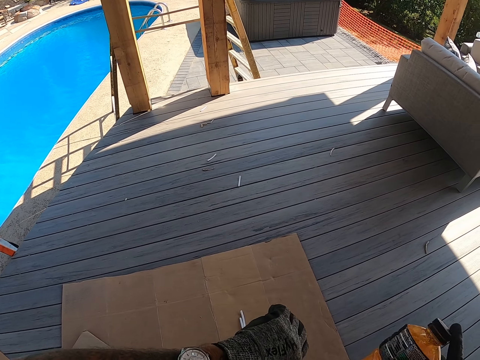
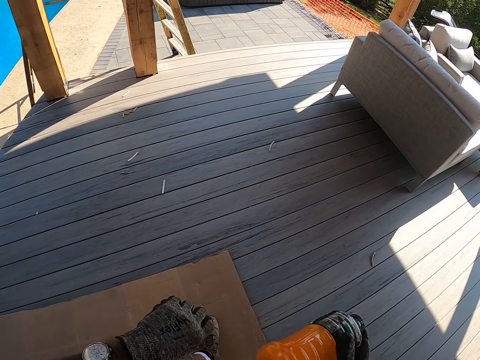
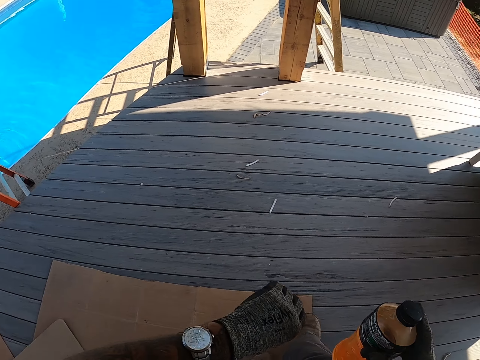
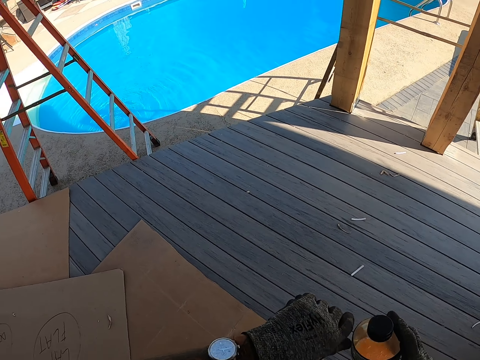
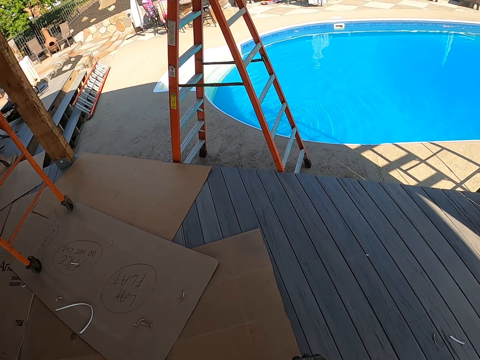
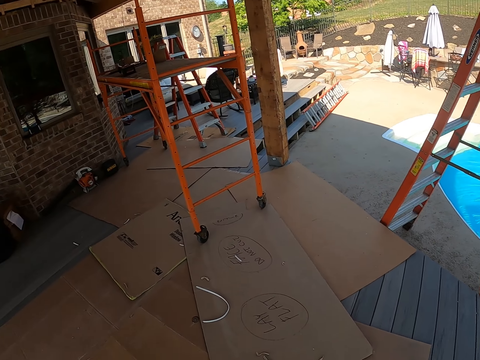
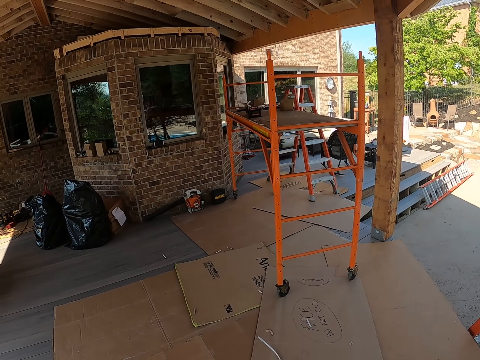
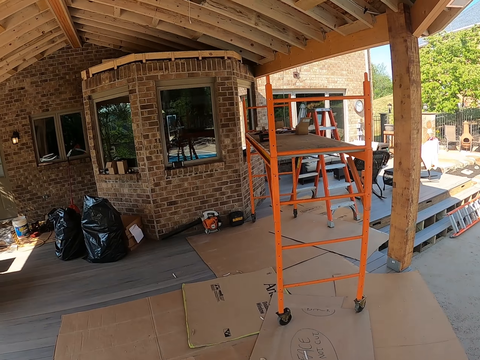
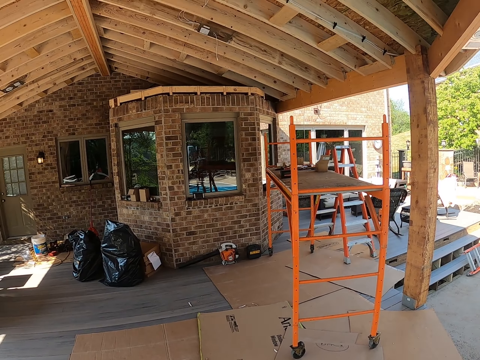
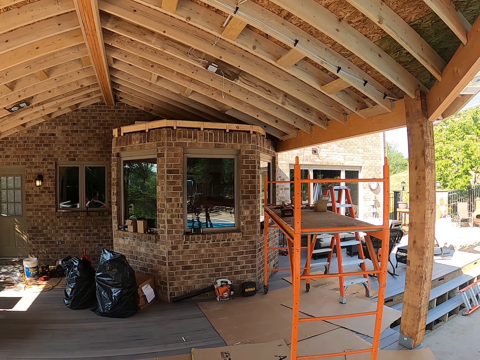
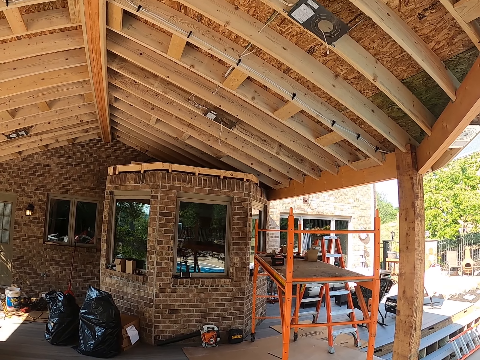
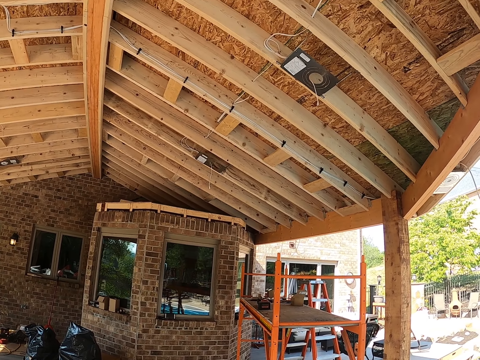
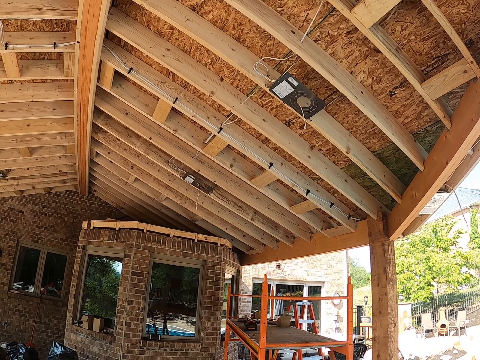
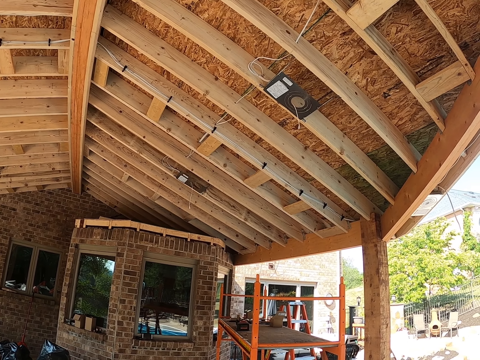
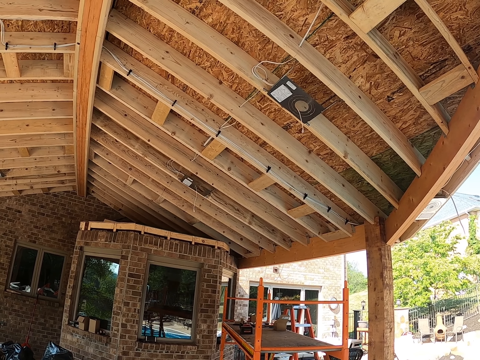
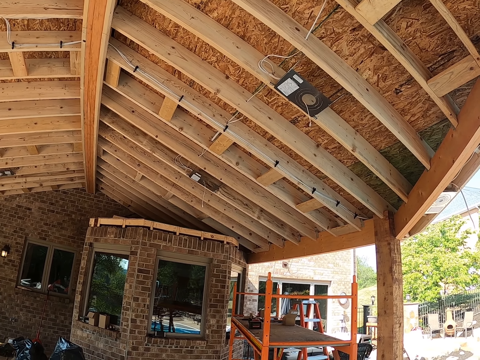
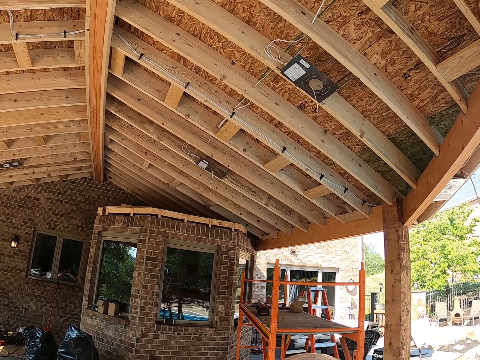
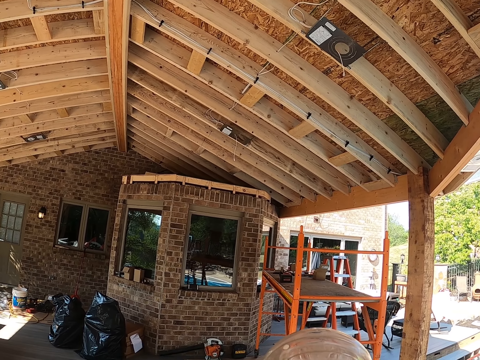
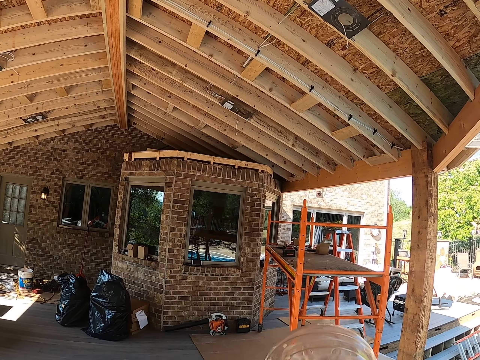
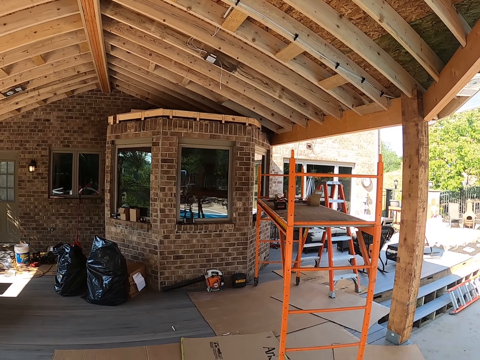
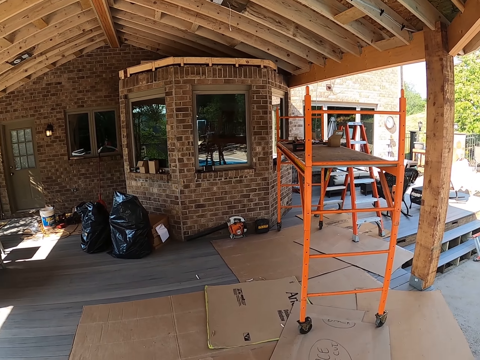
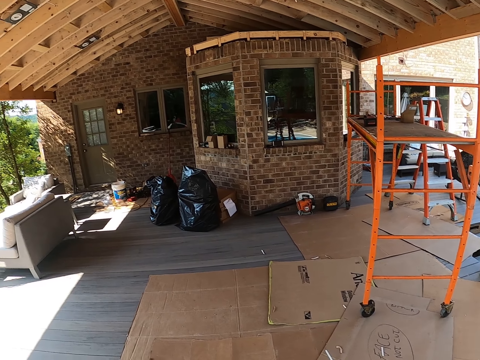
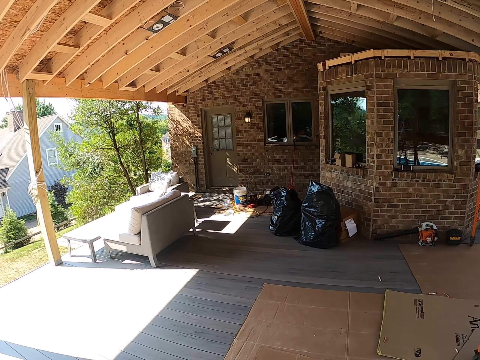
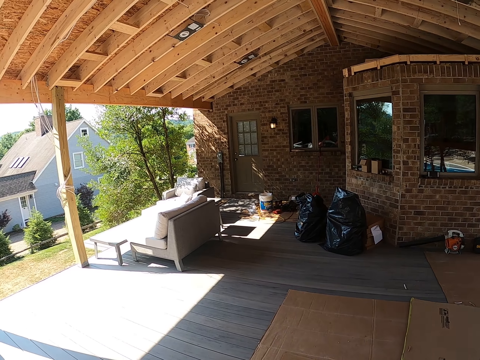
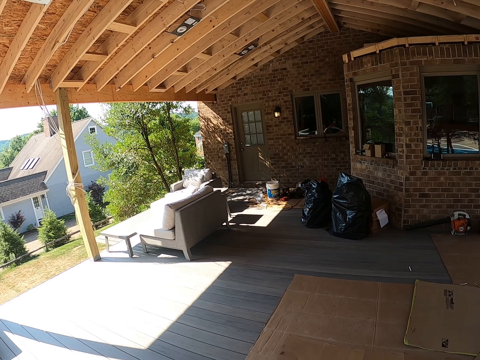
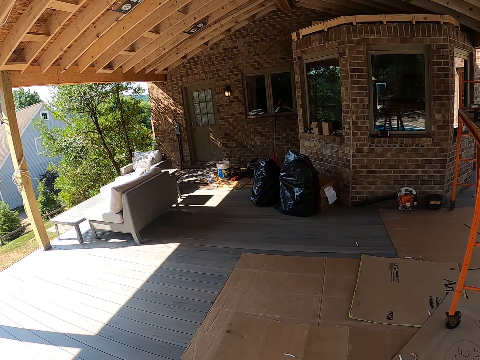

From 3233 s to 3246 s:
The camera wearer shakes the bottle of juice. They walk forward, turn left, look forward and look up. They drink from the bottle. They look around.

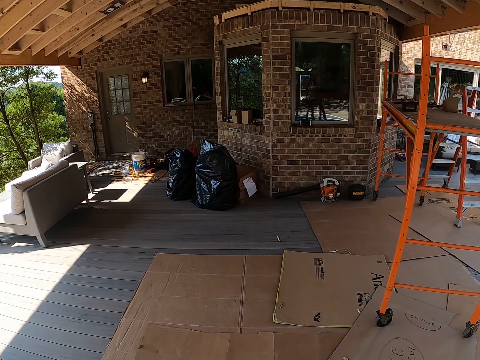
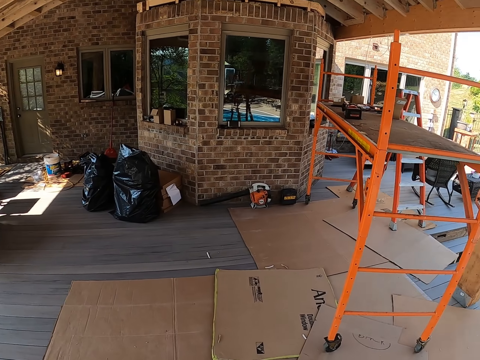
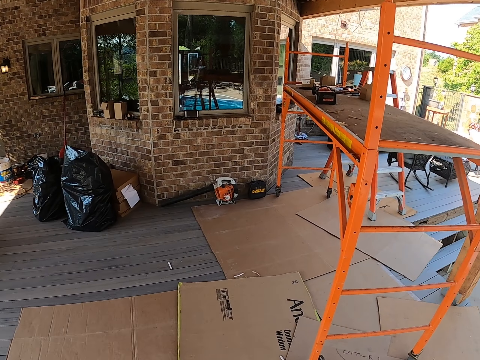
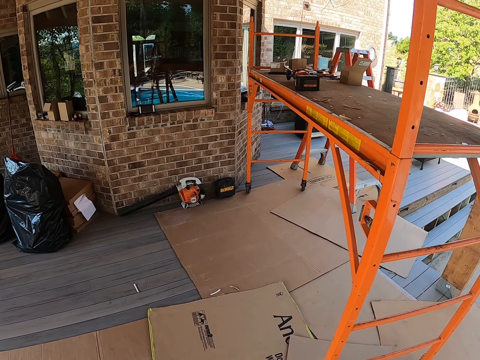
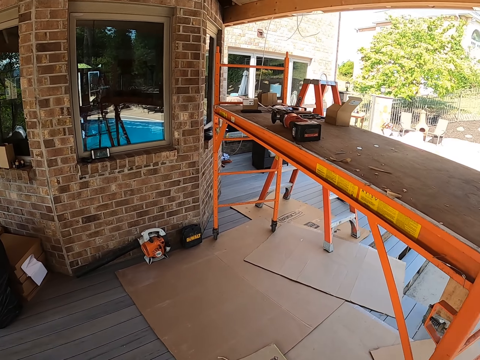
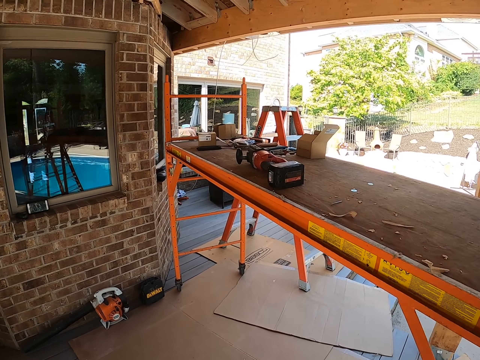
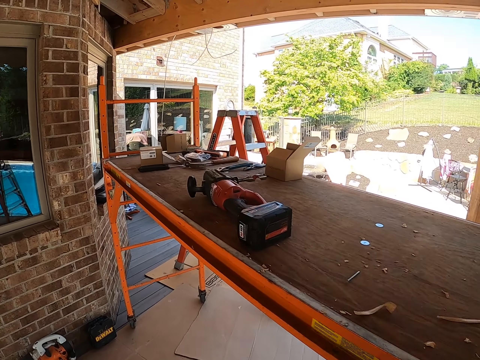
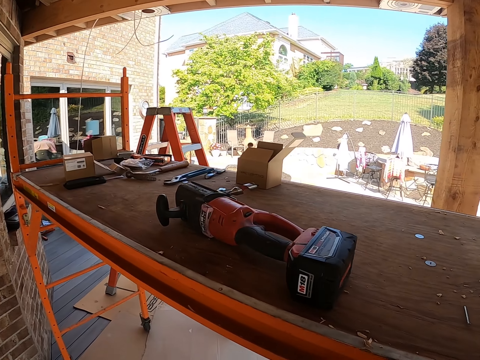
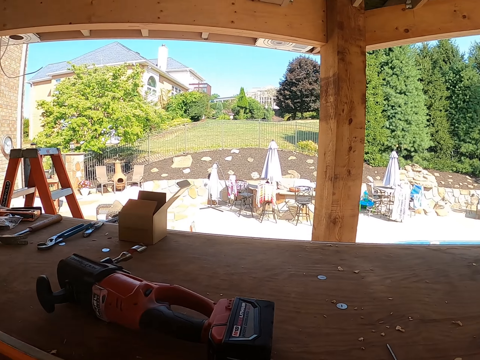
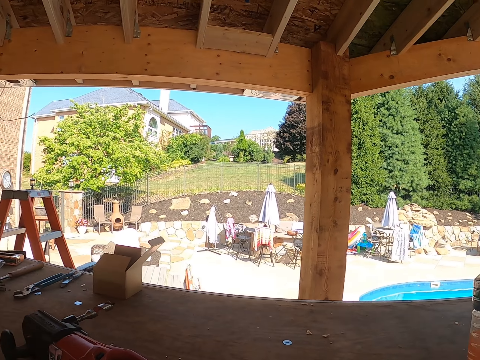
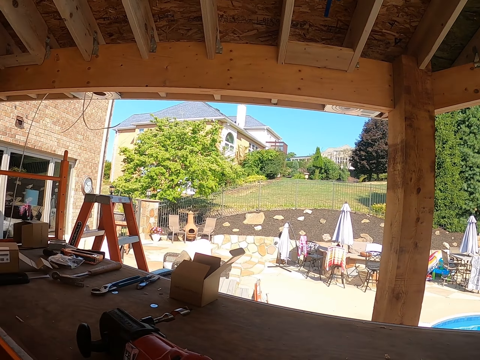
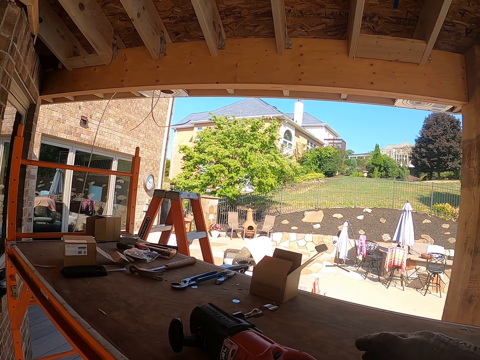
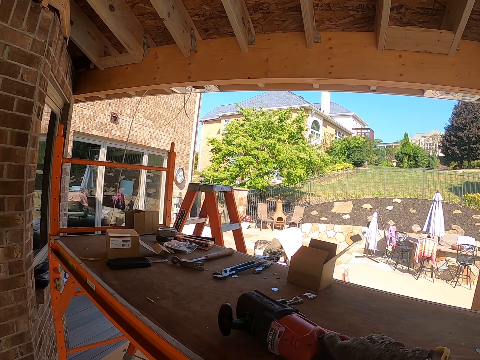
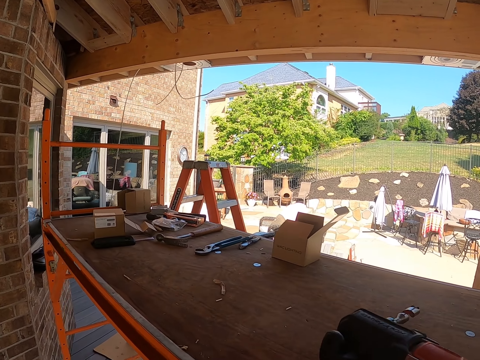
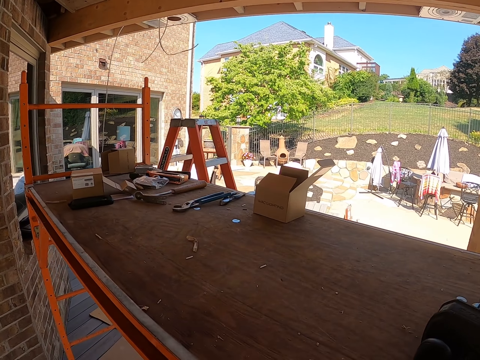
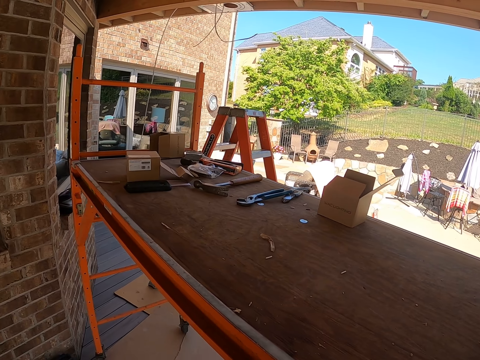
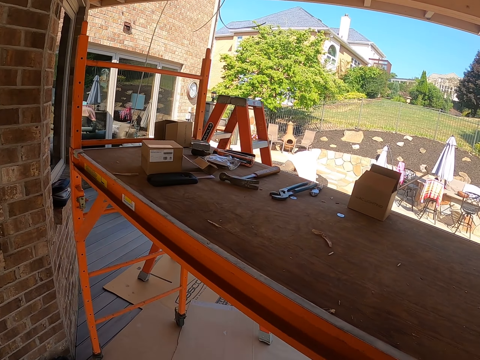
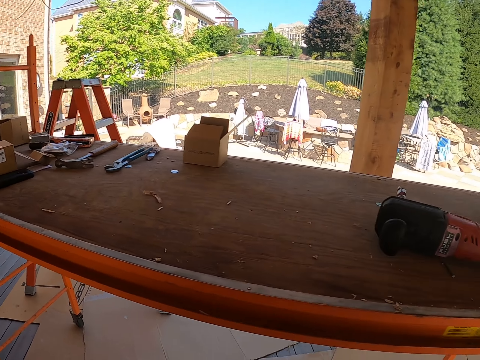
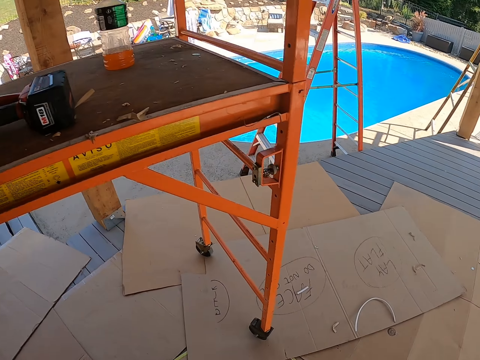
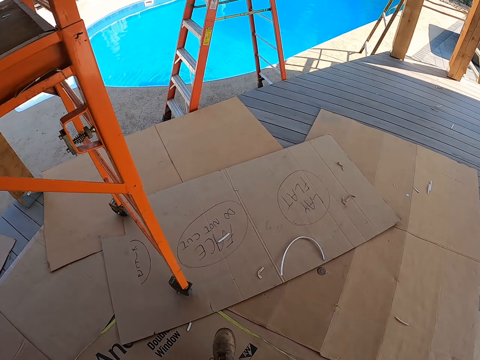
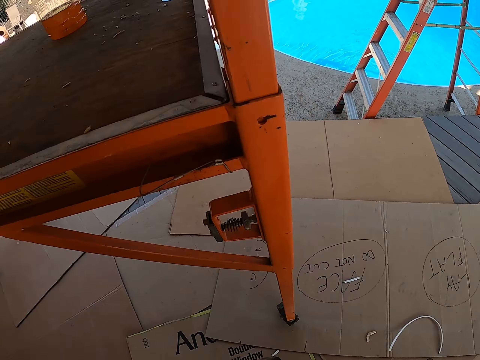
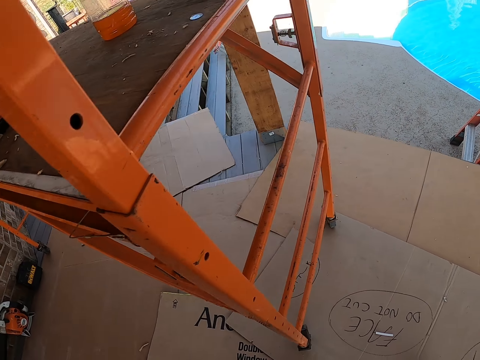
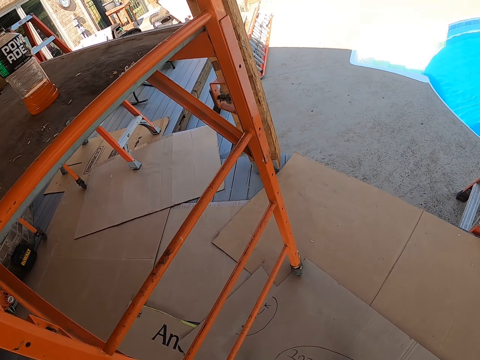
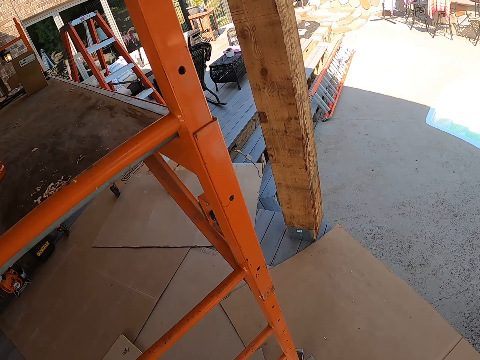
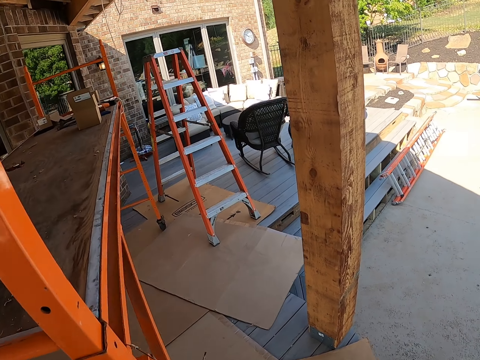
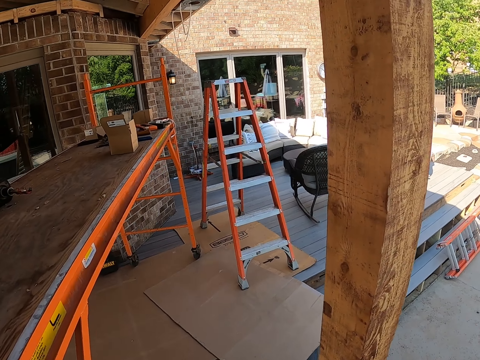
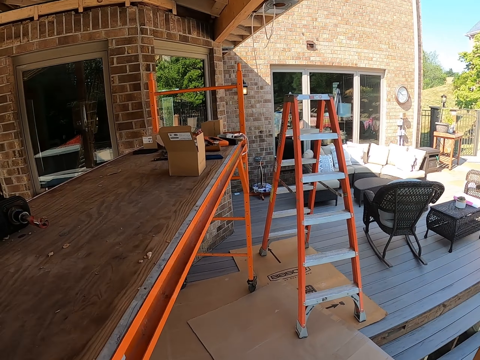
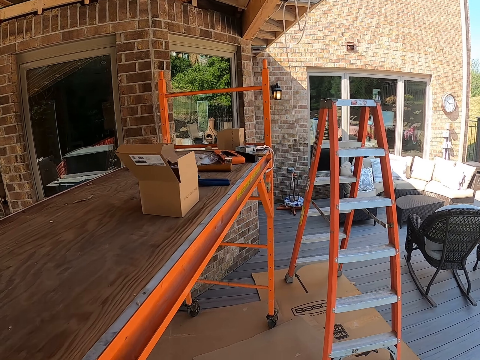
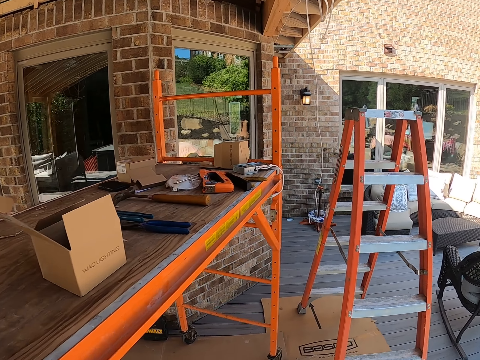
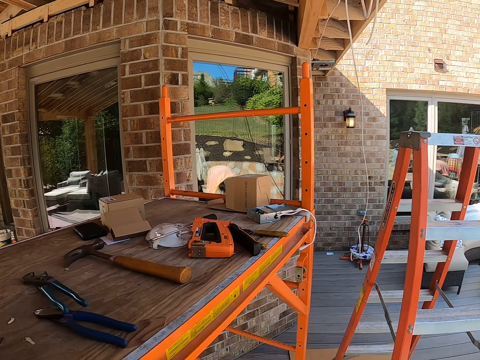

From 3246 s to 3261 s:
The camera wearer walks forward. They turn to the table. They place the bottle back on the bench. They look forward. They pull something. They move the driller. They turn left. They walk forward. They turn left. They walk forward. They turn left. They walk forward.
